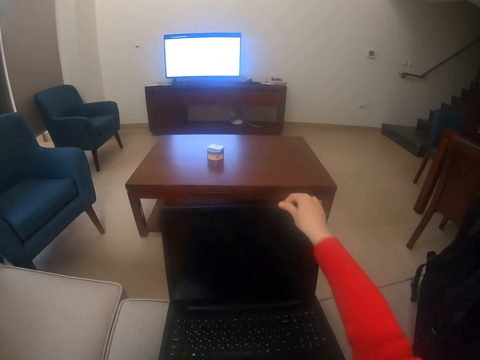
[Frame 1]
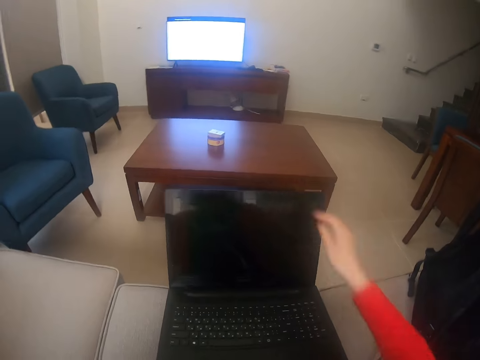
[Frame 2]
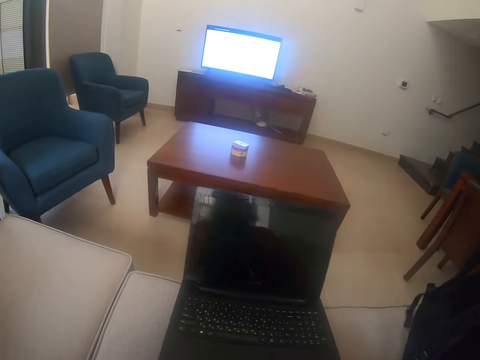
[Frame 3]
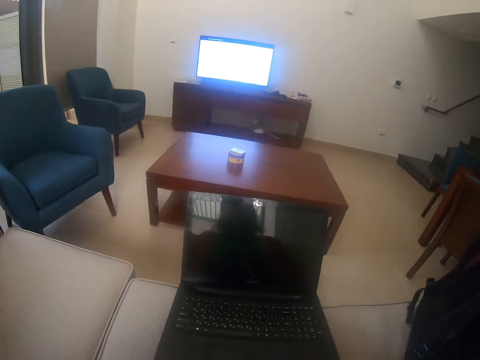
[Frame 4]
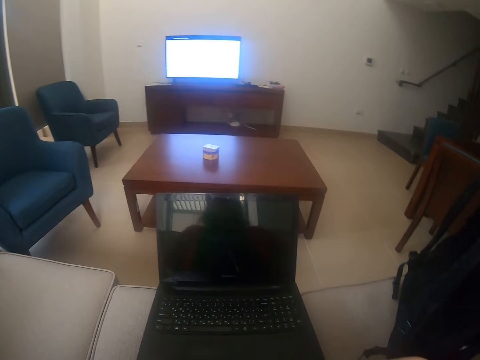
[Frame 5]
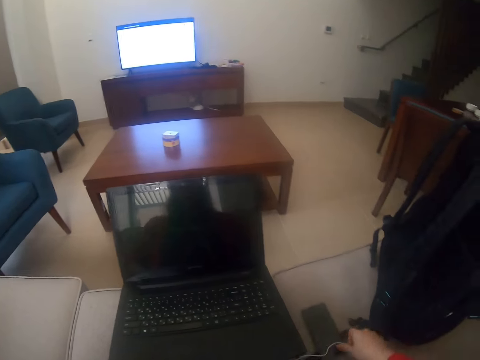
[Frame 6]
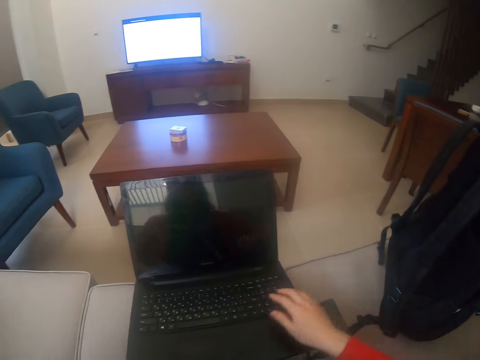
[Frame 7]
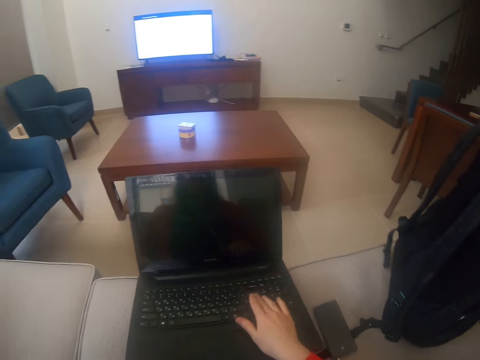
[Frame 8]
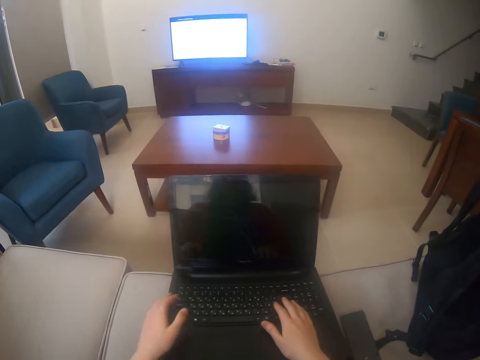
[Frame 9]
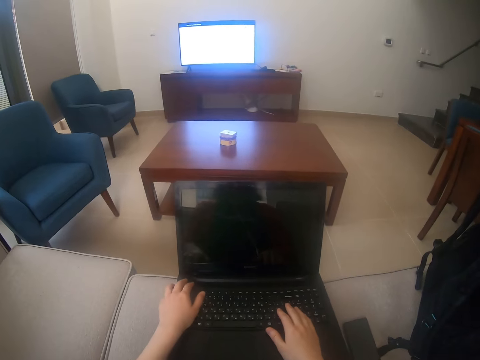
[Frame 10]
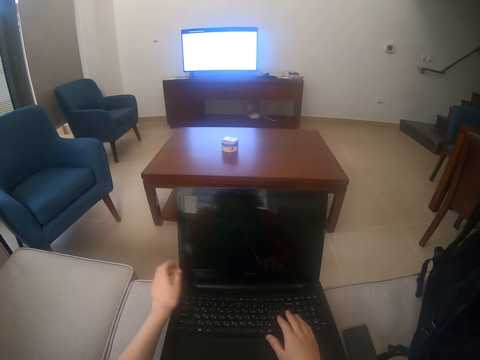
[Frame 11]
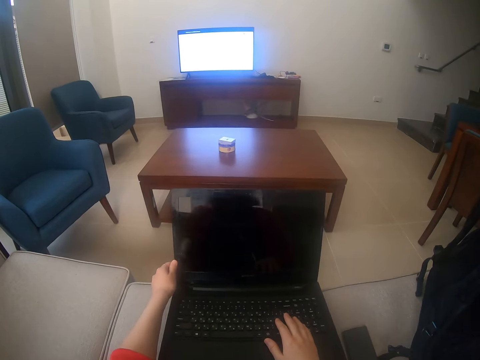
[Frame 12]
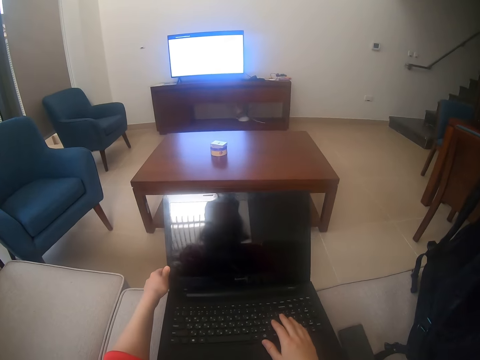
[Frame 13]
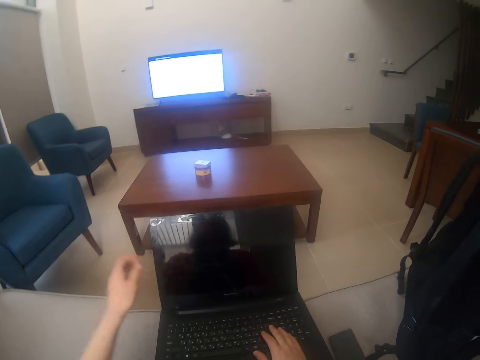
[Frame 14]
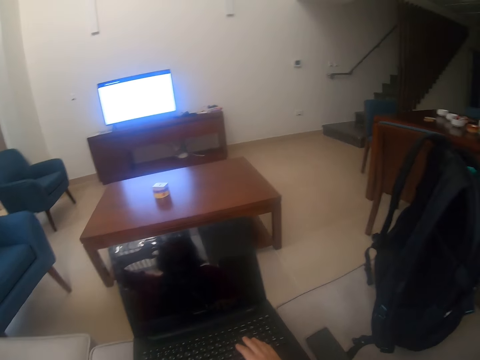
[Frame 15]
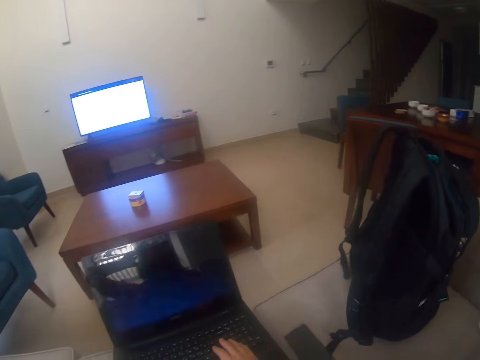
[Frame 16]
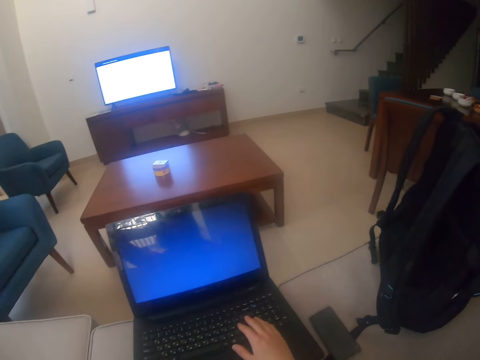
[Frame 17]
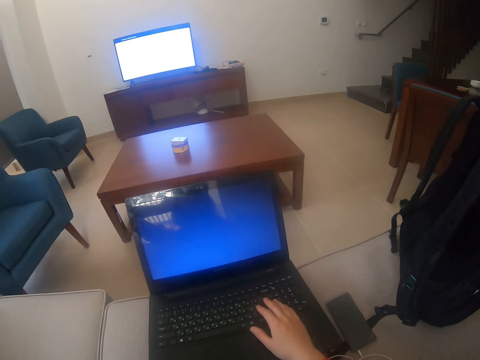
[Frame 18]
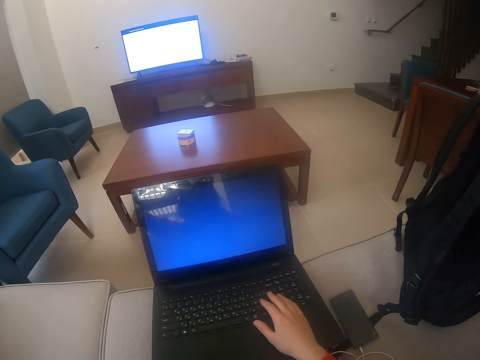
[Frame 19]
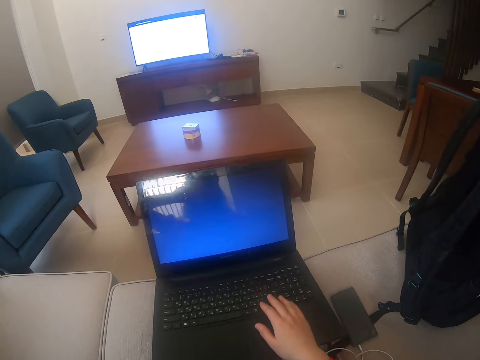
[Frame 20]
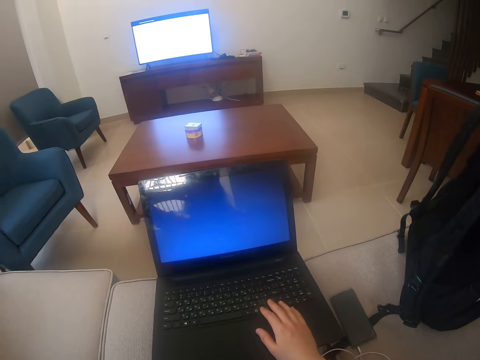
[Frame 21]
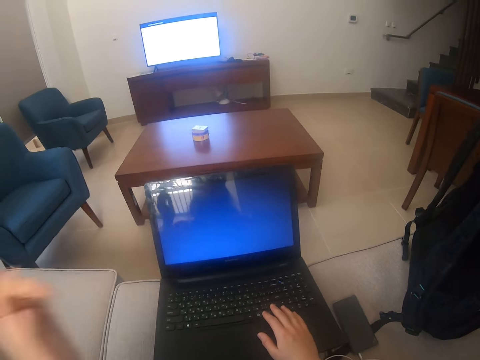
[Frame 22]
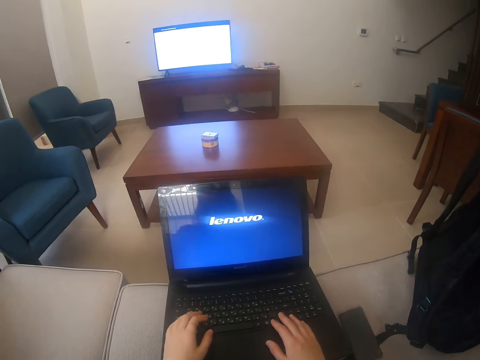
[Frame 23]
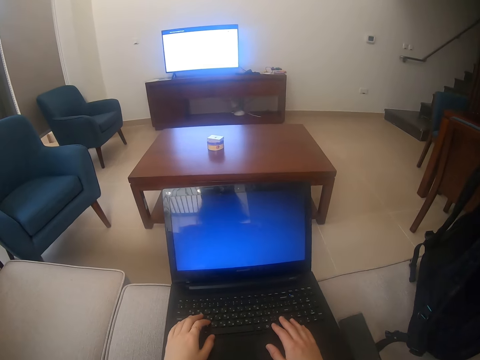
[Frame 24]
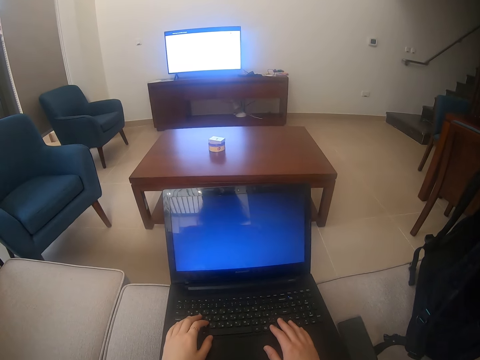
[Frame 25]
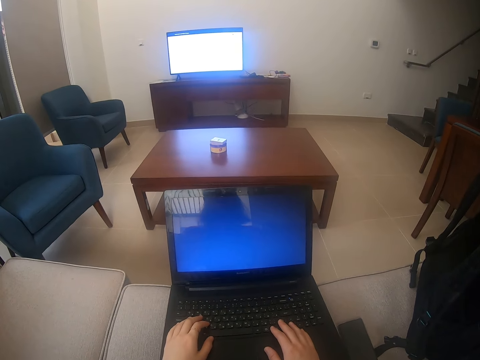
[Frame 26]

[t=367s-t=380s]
The camera wearer opens the laptop. They use the laptop. They switch the laptop on.

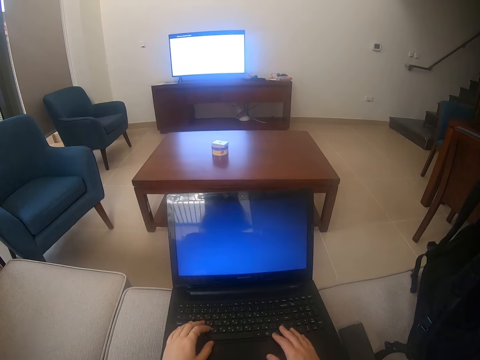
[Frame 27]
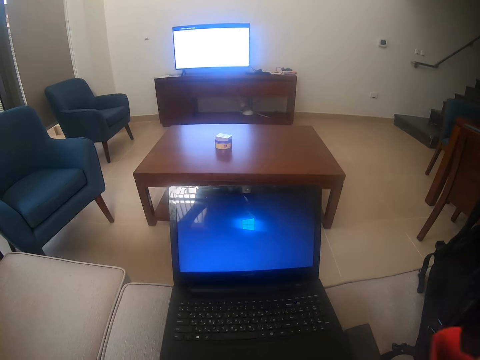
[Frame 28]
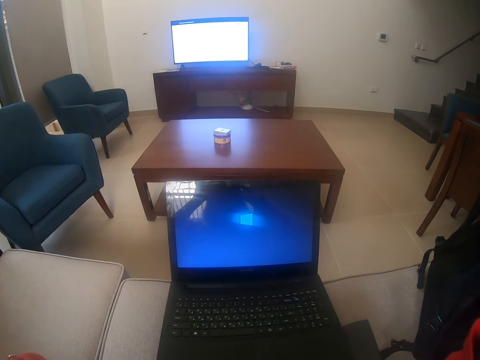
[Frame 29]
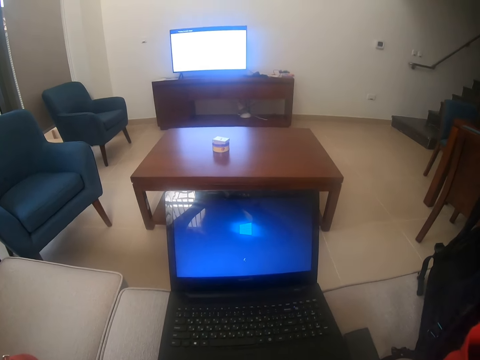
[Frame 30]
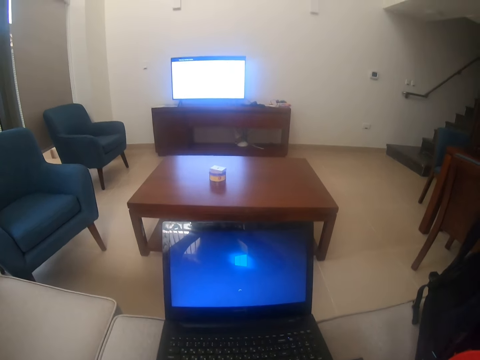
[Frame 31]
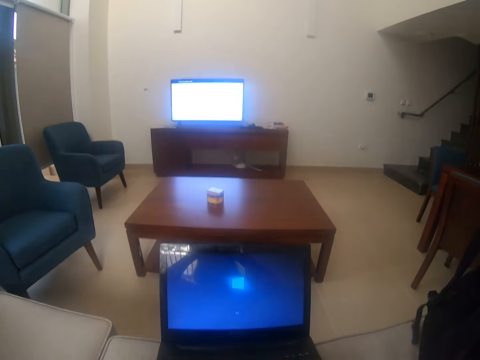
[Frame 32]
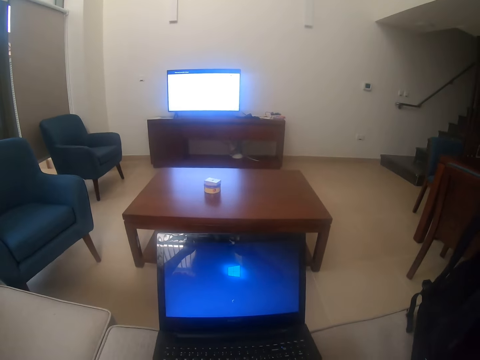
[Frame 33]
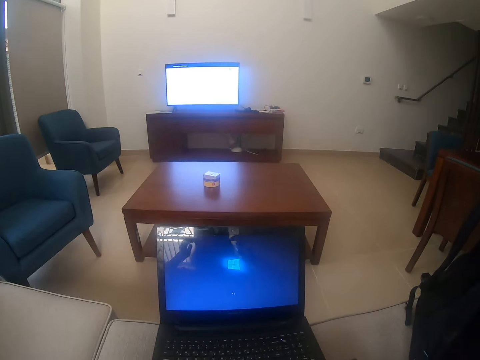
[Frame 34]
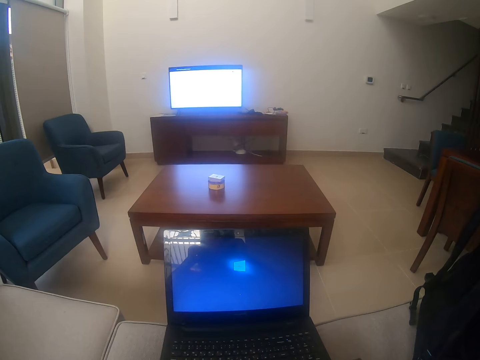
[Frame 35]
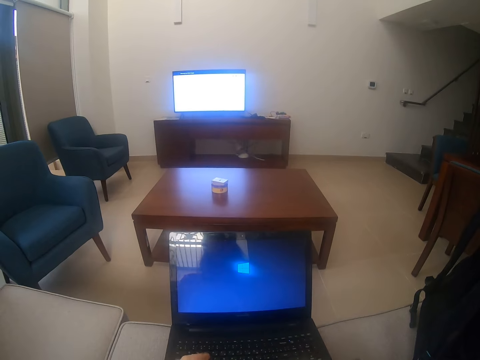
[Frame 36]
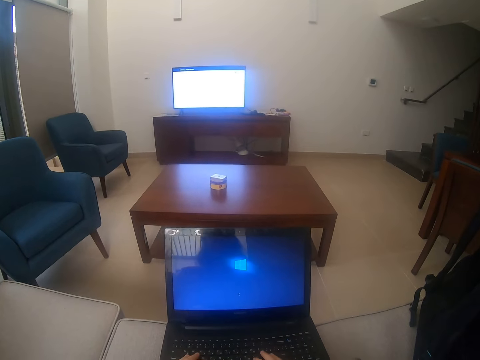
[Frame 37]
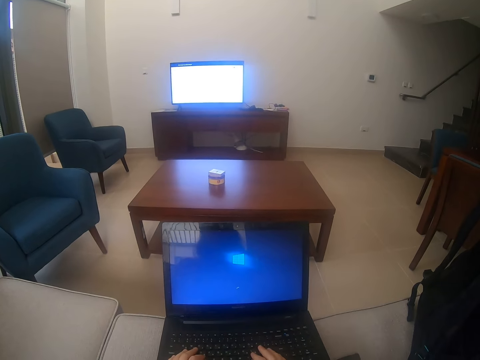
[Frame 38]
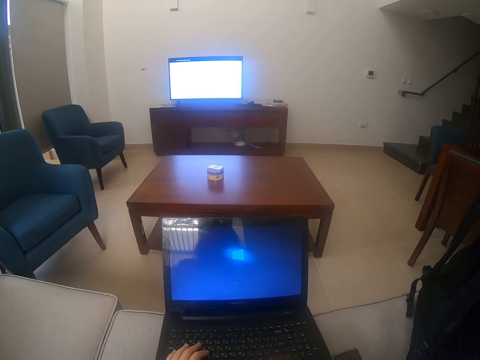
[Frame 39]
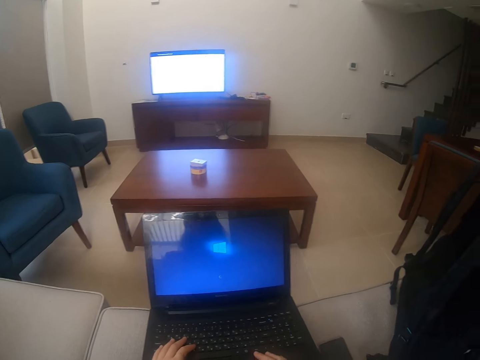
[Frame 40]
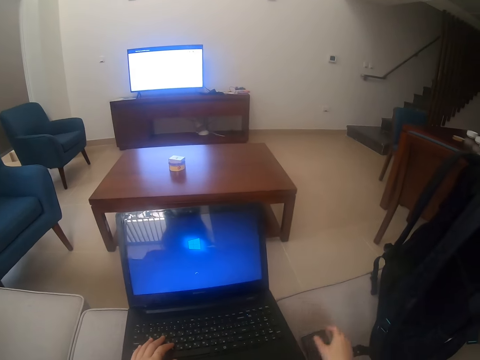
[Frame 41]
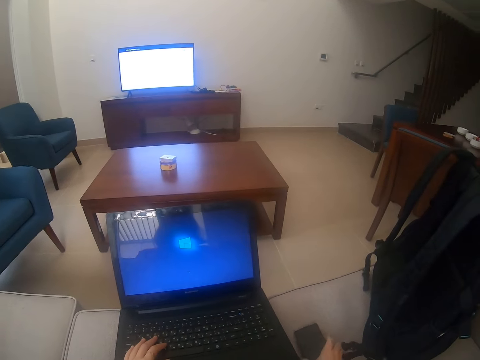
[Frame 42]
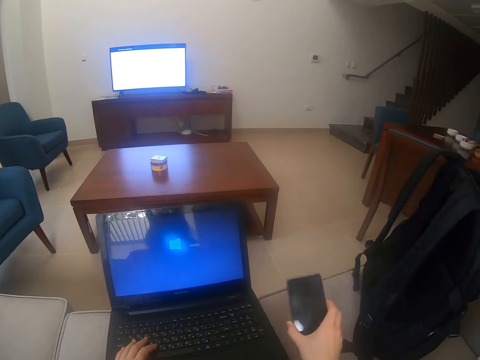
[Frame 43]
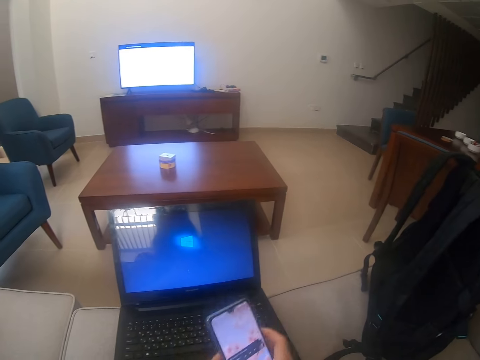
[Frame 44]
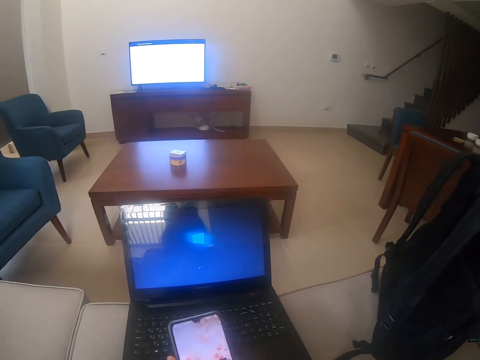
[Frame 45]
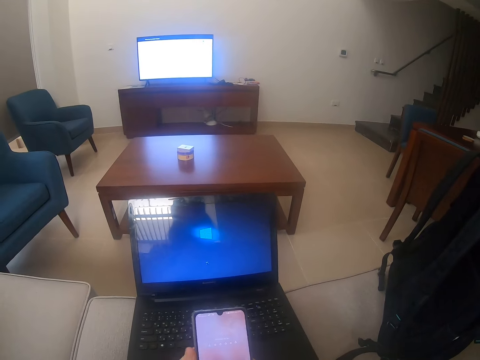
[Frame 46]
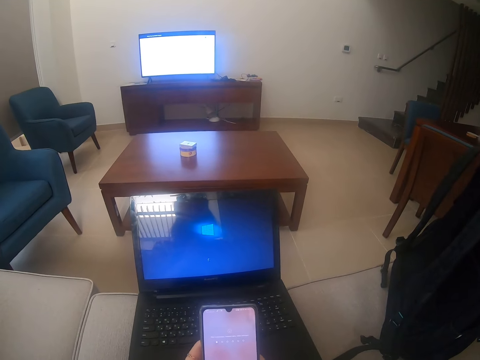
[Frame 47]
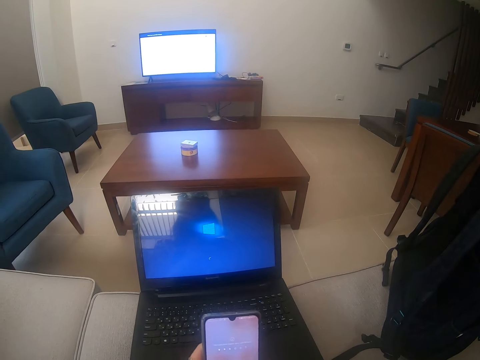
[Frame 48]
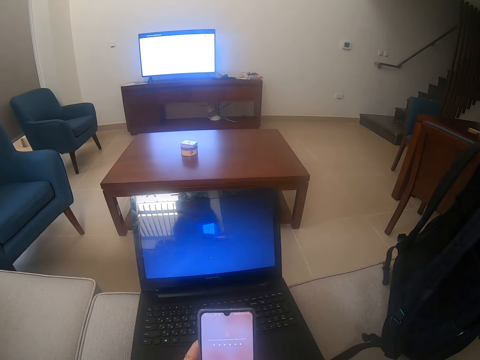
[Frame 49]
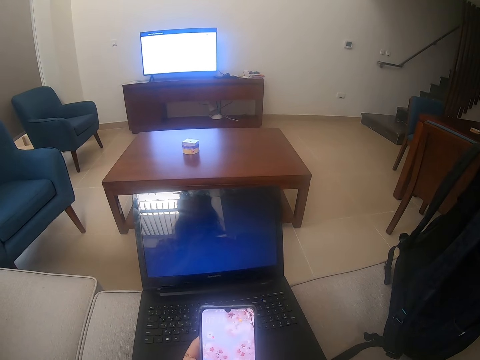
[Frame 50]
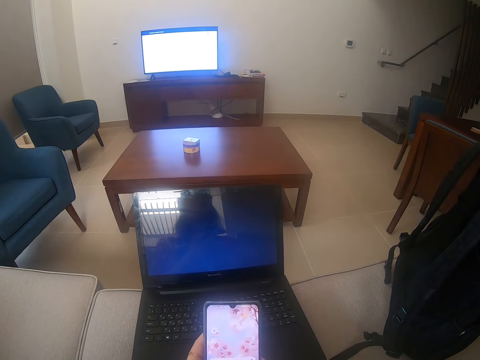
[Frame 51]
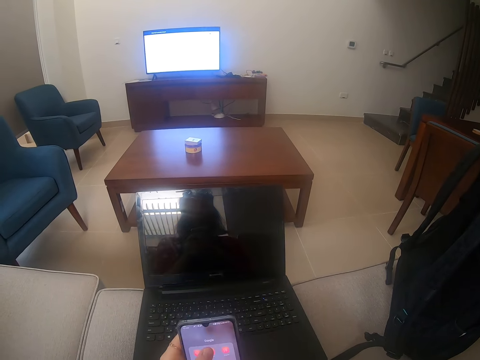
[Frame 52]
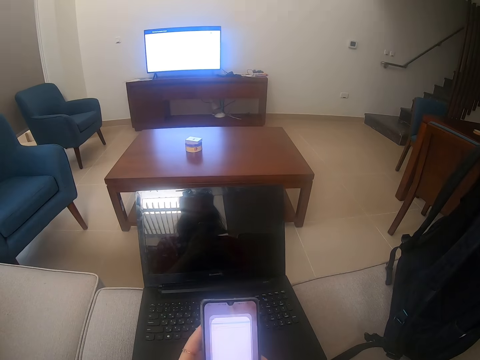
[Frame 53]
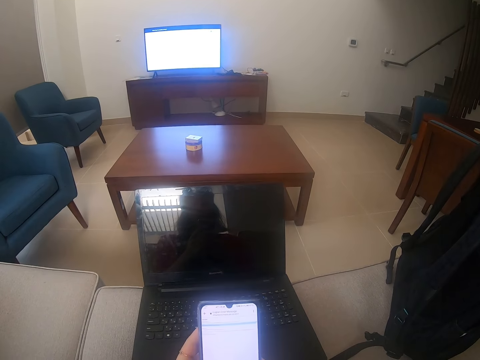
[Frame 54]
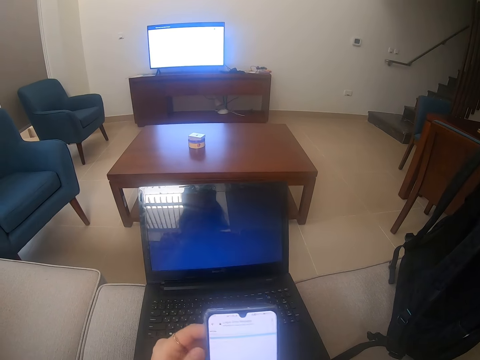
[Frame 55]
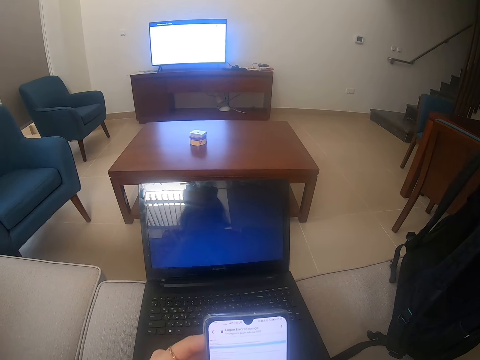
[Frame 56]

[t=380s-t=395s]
The camera wearer folds the hands. They use the laptop. They grab the phone. They dial the phone. They scroll the phone.
